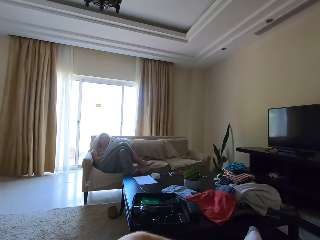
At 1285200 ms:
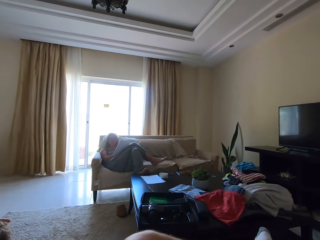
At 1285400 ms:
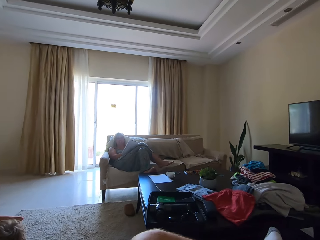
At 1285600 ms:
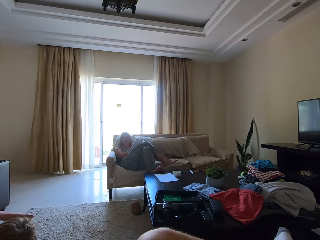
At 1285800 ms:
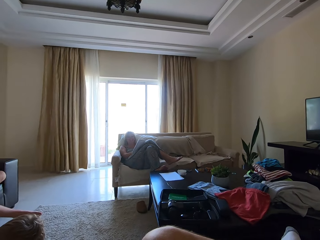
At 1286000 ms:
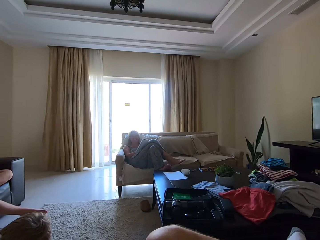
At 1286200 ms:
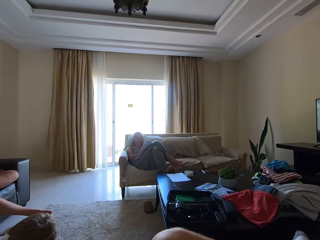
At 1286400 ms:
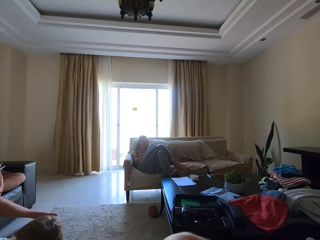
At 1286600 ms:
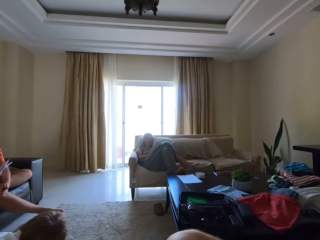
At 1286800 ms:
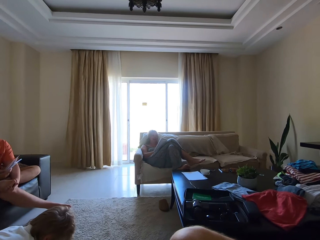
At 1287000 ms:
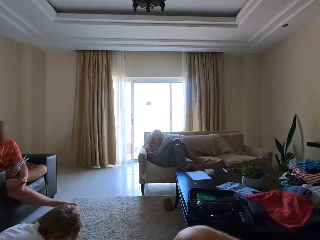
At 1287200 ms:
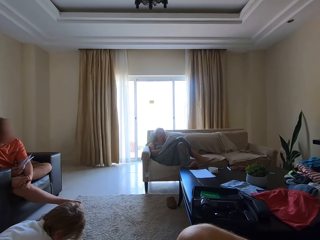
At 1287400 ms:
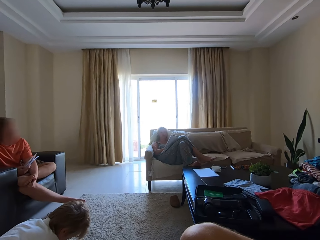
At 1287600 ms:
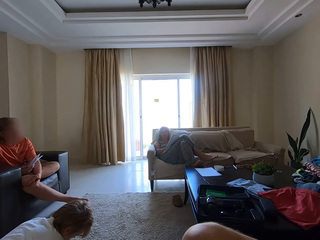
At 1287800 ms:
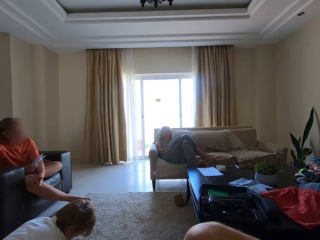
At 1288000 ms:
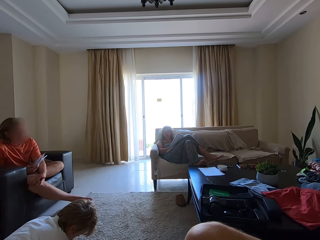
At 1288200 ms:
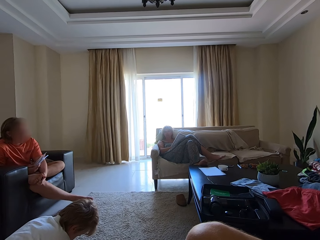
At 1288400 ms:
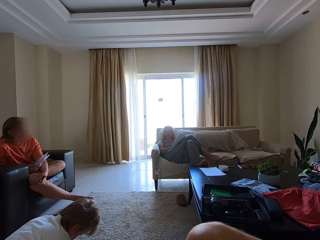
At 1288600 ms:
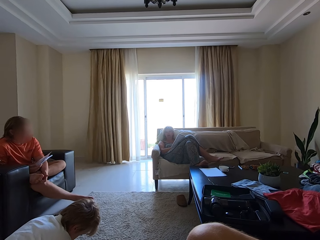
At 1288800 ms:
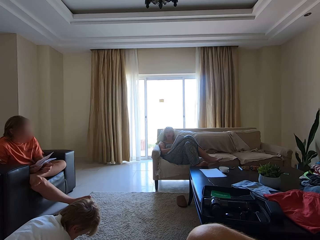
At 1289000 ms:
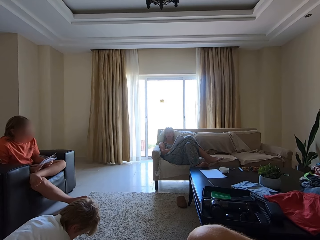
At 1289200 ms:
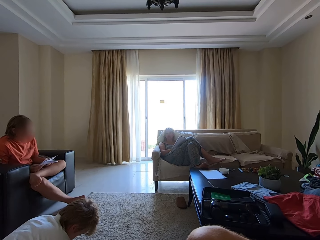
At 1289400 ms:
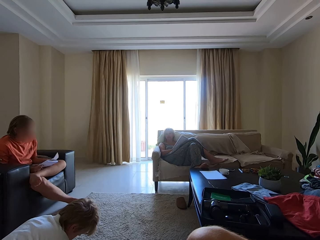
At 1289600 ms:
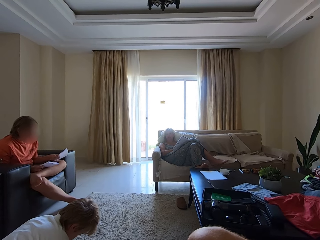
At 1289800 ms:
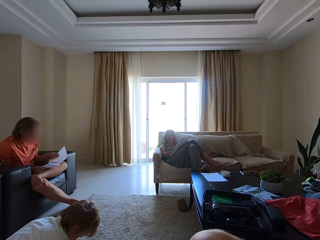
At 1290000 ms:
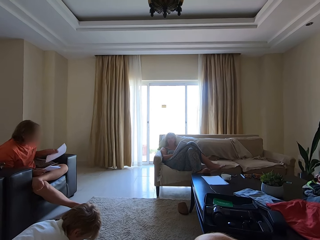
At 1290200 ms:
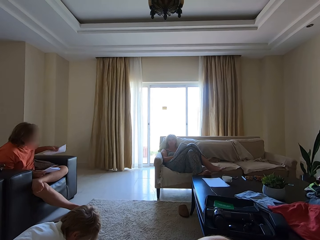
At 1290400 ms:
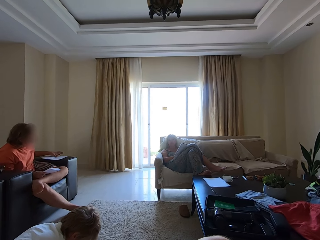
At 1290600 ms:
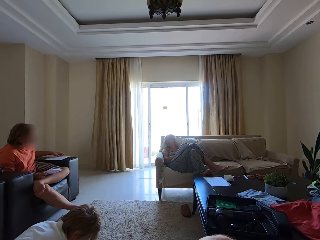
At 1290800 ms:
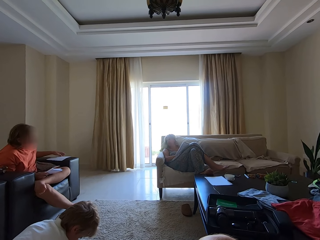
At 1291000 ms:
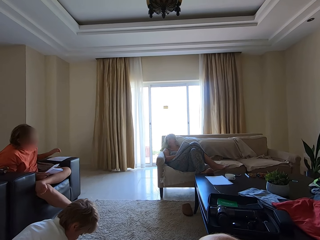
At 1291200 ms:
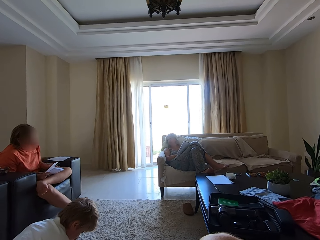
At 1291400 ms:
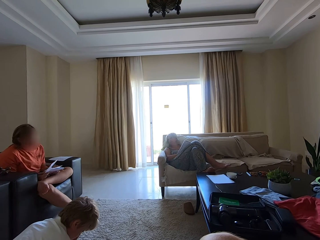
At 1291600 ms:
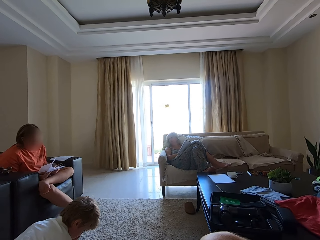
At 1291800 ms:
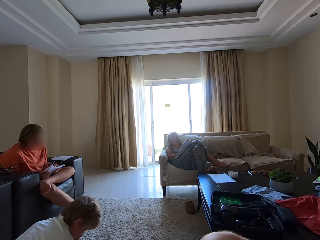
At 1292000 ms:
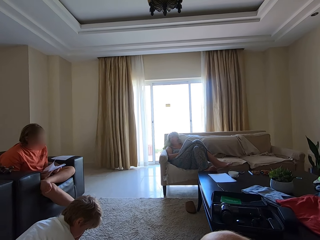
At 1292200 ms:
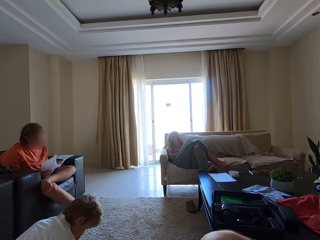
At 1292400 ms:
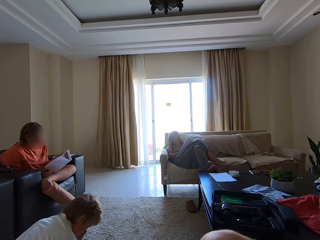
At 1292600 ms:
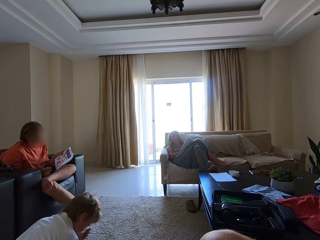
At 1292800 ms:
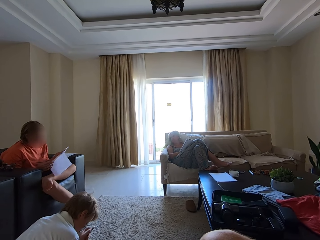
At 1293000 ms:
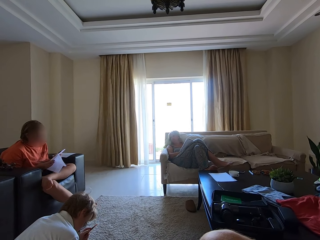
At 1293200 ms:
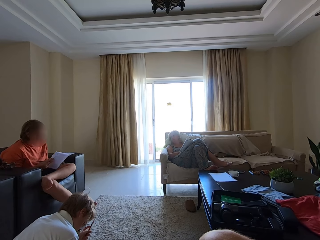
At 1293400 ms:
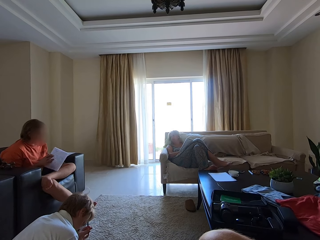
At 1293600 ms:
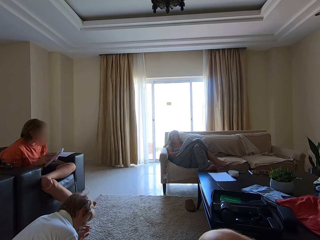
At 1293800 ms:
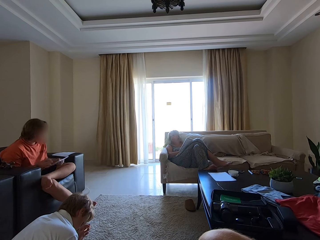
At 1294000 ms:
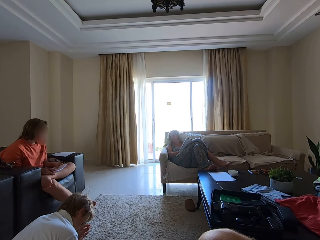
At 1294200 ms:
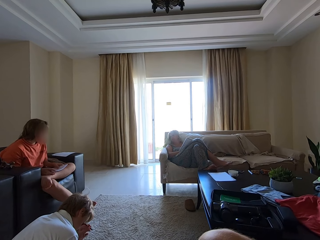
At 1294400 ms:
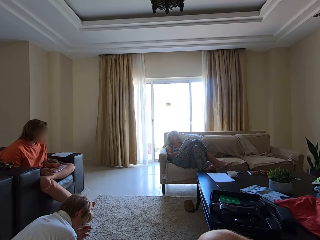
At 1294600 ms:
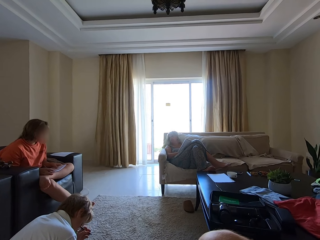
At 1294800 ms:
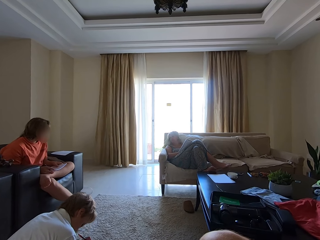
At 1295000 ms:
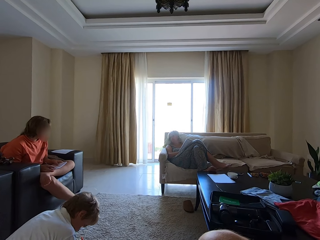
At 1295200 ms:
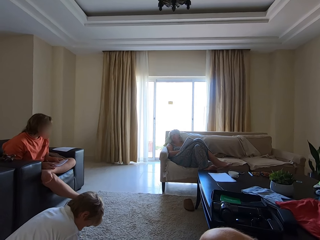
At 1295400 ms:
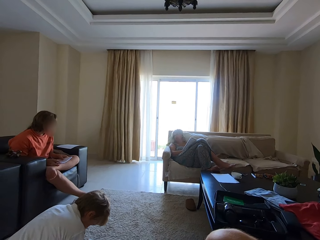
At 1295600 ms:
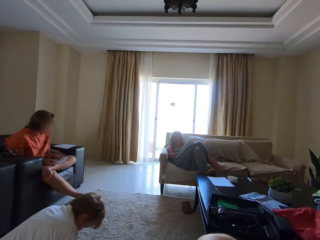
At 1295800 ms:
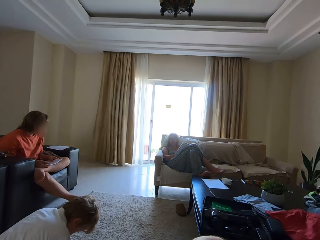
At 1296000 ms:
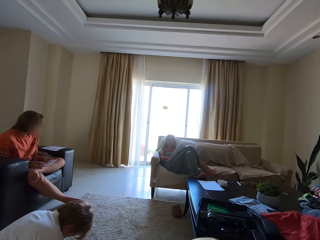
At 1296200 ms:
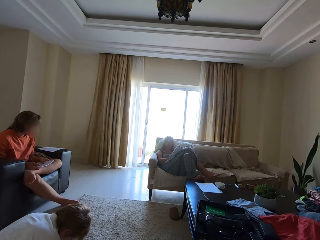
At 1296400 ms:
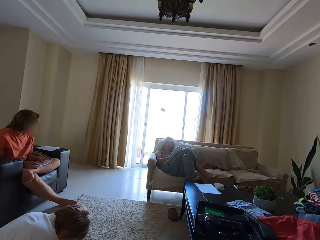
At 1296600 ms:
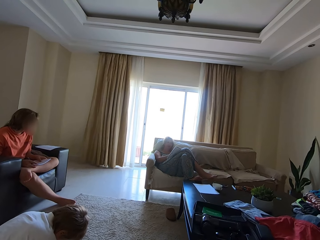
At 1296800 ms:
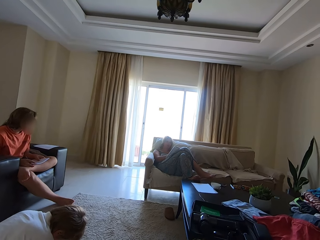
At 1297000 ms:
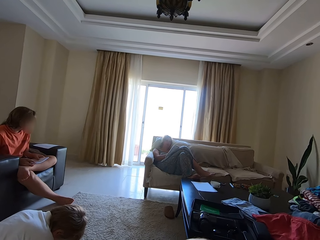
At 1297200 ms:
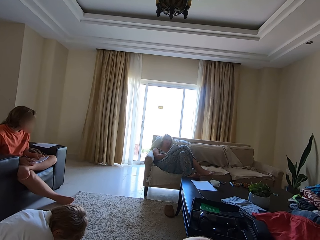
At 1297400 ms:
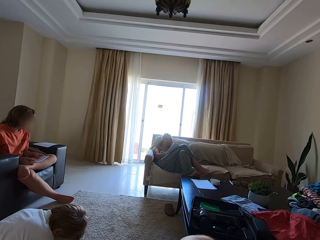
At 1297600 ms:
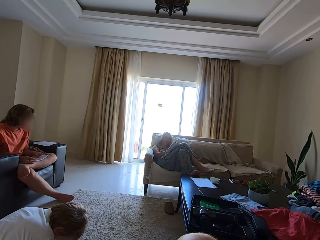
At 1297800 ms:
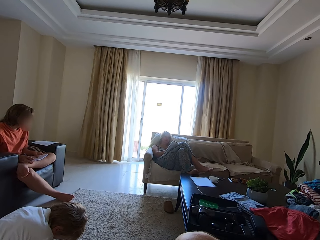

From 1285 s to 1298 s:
The woman folds the leg. The woman converses with the camera wearer. The camera wearer converses with the woman. The woman converses with the camera wearer. Another person puts a paper on the couch. The camera wearer converses with the woman. The other person turns a book. The other person converses with the woman. The camera wearer converses with the woman.

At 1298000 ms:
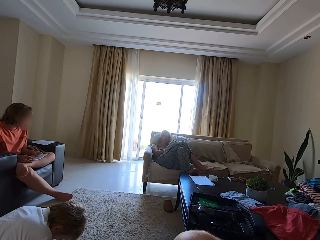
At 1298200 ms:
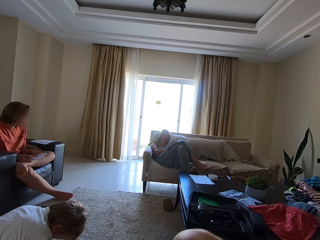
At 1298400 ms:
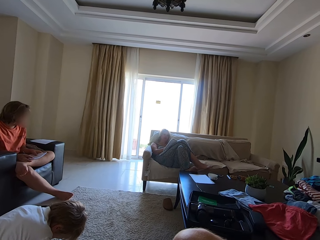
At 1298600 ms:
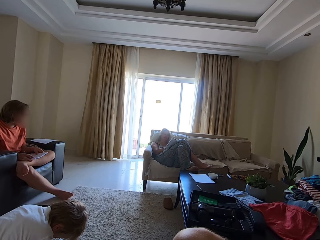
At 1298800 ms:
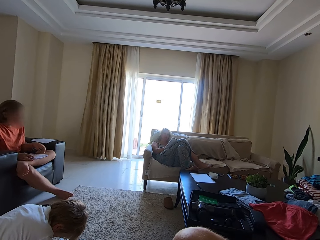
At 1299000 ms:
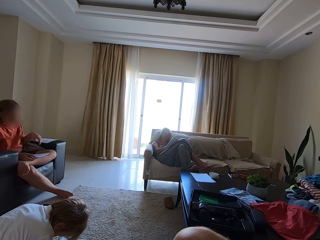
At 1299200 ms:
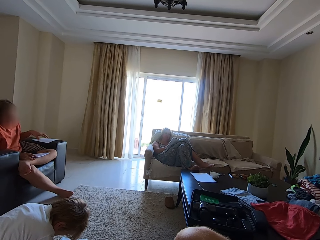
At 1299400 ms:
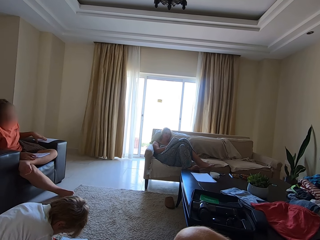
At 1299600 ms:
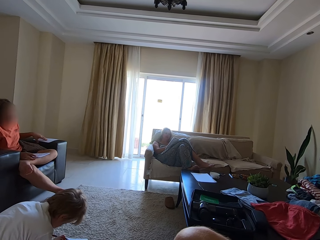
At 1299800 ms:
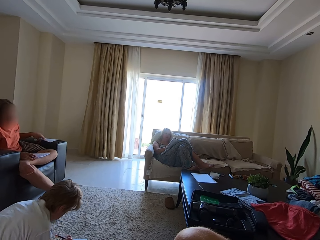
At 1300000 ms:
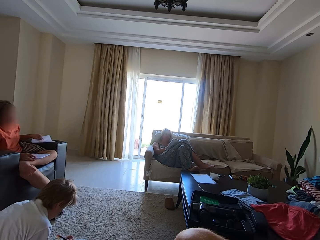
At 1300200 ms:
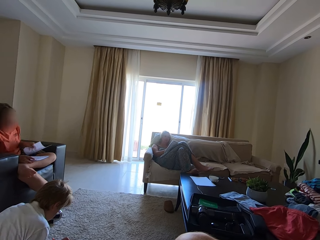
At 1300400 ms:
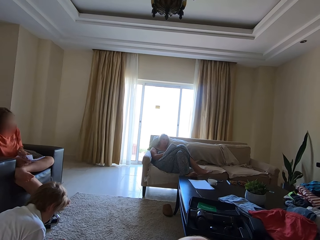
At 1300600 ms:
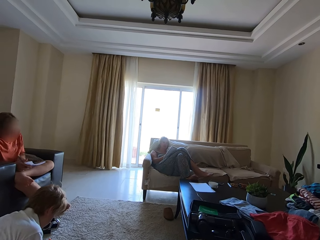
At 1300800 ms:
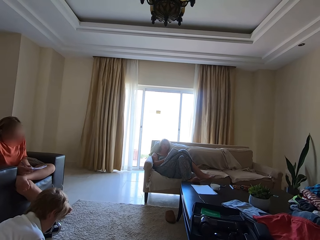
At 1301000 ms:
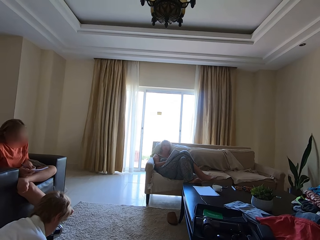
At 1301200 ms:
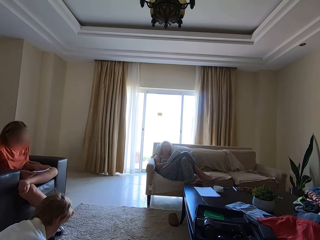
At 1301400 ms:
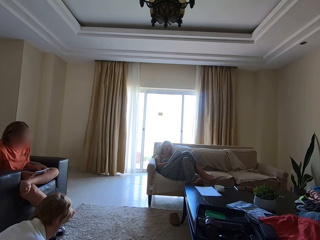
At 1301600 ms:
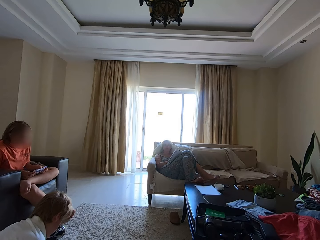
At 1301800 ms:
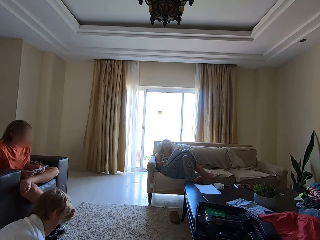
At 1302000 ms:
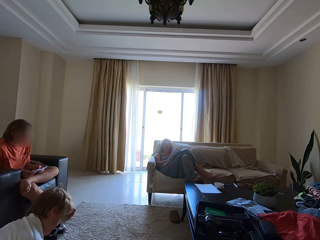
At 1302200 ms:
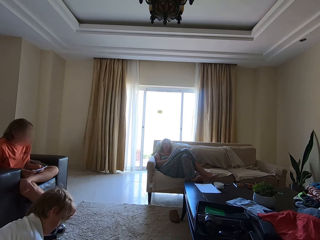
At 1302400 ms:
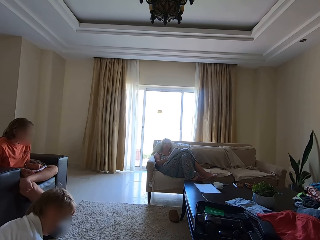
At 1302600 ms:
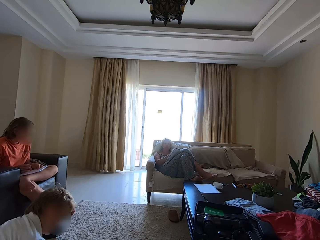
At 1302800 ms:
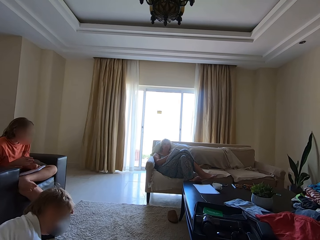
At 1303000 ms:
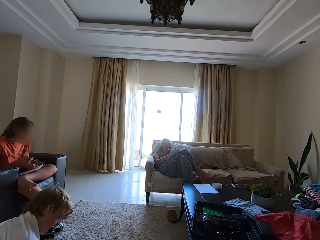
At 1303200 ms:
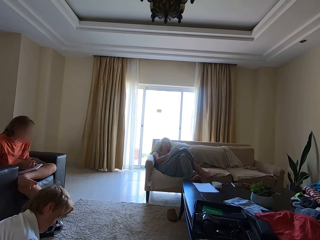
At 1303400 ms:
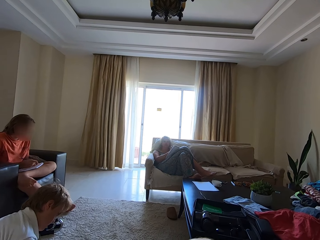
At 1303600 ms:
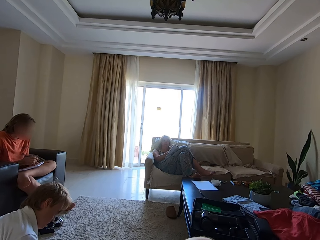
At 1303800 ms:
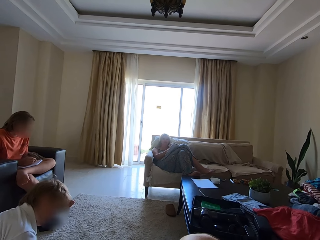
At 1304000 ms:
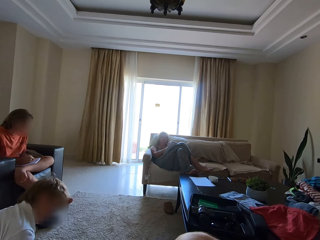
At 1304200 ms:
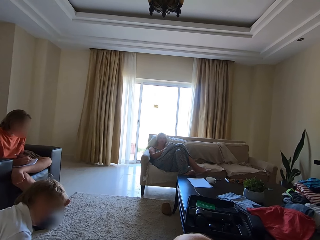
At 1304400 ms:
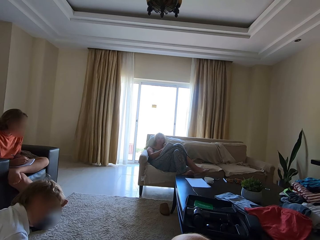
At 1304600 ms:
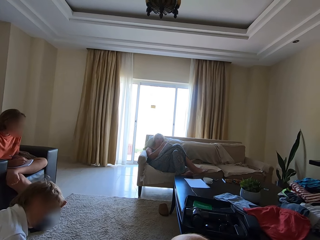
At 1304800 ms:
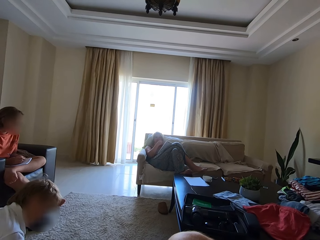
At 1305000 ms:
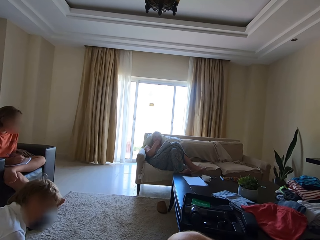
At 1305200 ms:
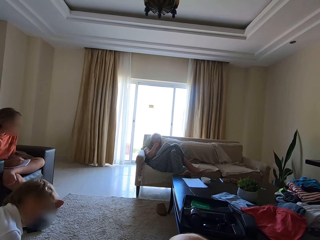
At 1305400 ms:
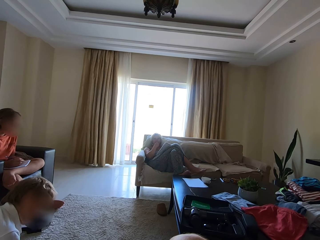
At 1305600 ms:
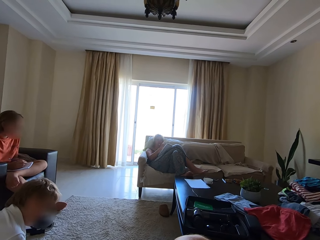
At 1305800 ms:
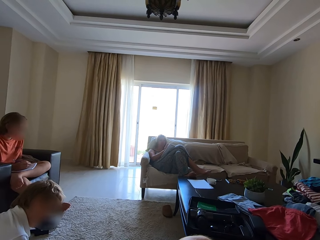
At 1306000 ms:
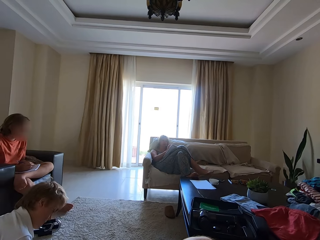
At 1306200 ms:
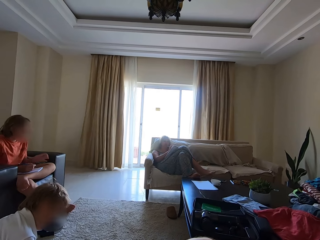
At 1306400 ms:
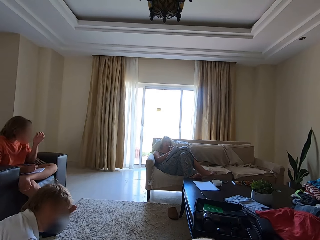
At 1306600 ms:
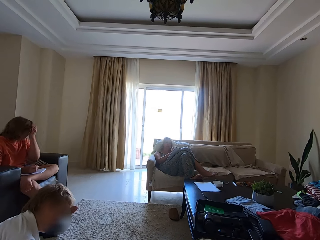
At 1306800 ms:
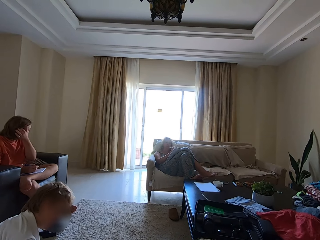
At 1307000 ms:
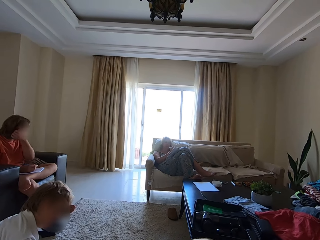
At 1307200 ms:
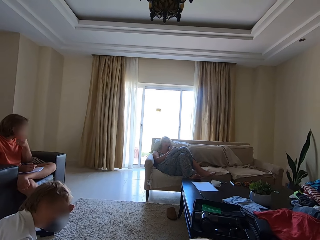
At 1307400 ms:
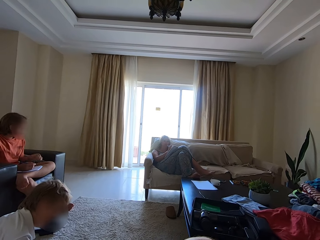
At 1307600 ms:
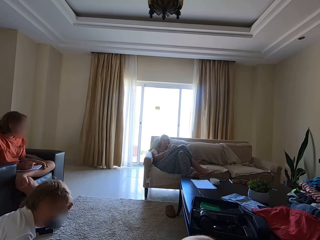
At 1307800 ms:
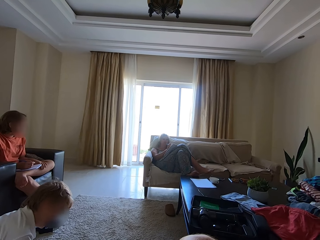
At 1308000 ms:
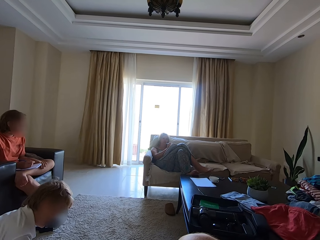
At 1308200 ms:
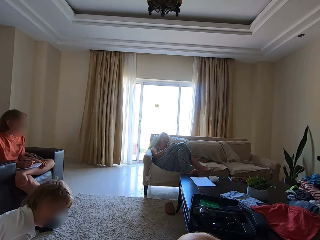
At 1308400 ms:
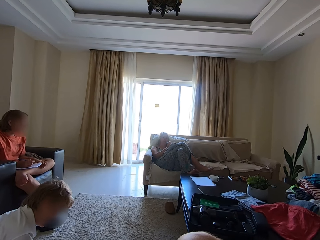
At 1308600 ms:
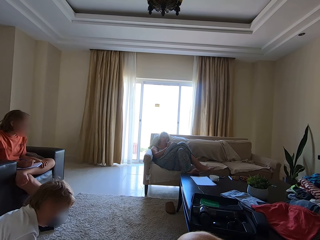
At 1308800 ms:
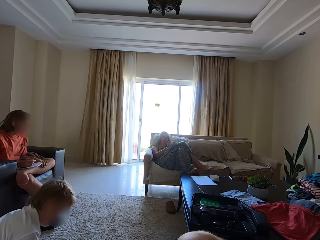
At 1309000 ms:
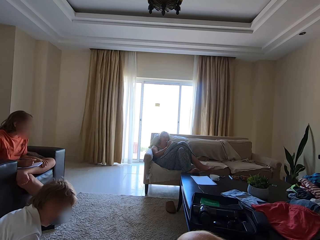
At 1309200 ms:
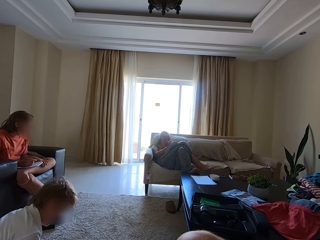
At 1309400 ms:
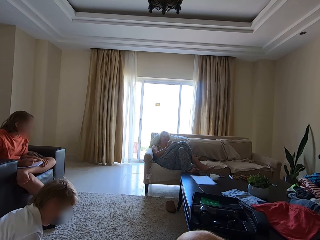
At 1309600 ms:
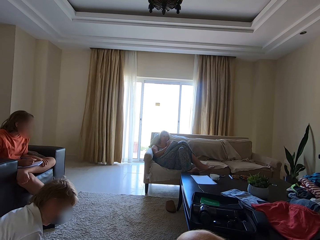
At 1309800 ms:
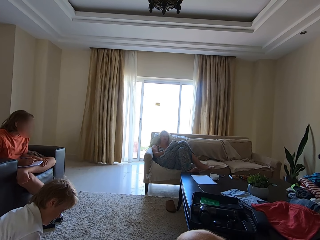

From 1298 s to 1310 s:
A person writes in a book. The person picks up a paper on the couch. The camera wearer converses with a woman. The person puts the paper on the book. The woman converses with the camera wearer. The camera wearer converses with the woman. The woman writes in a book. The person straightens the hair. The person converses with the woman.
